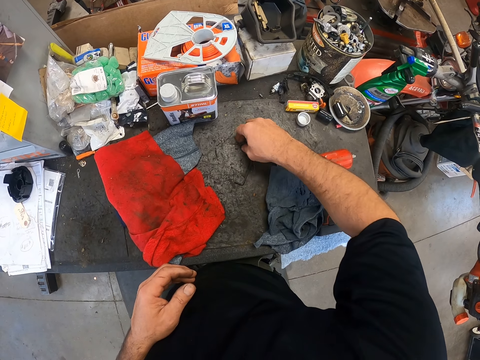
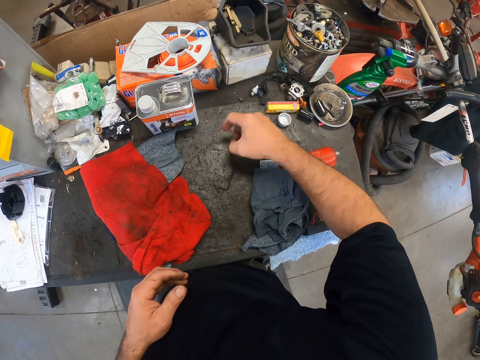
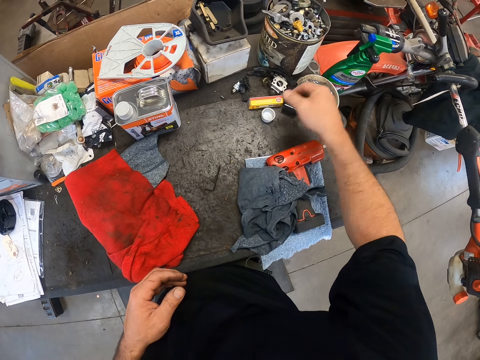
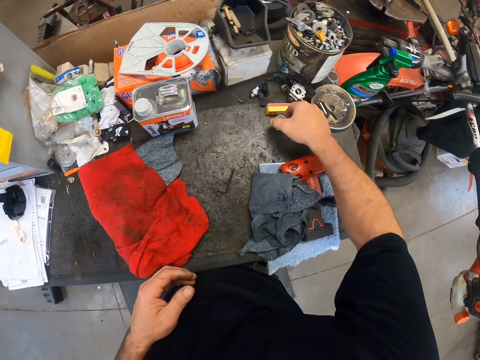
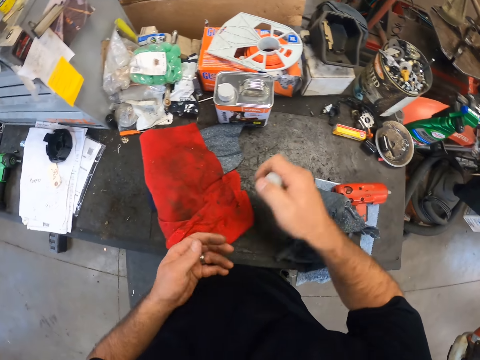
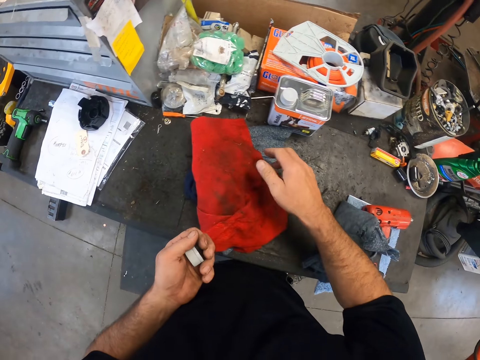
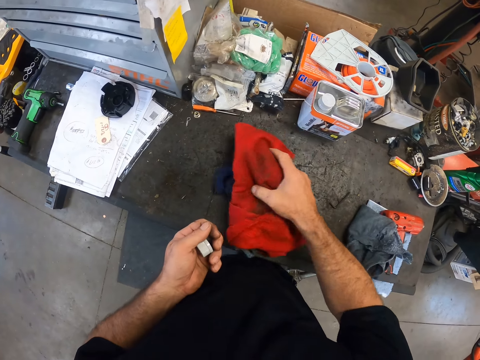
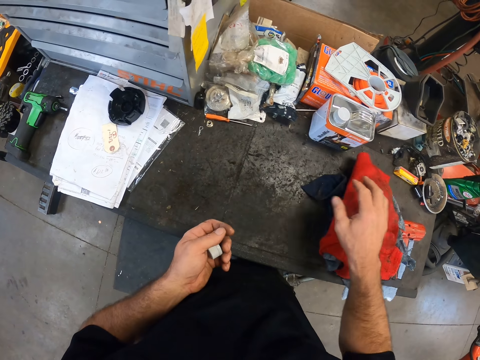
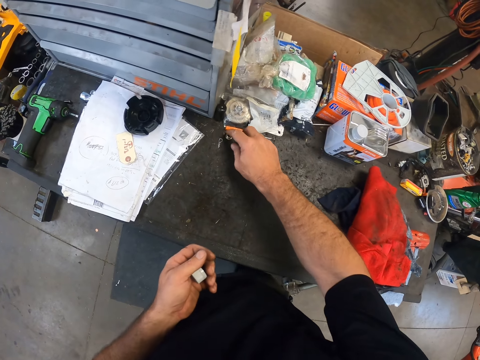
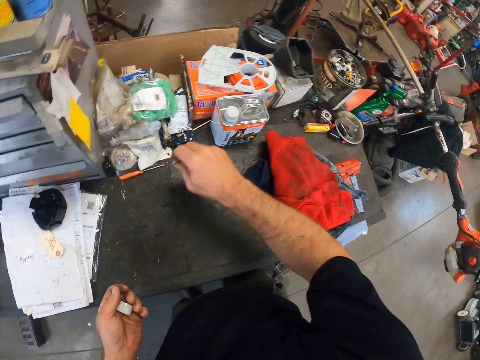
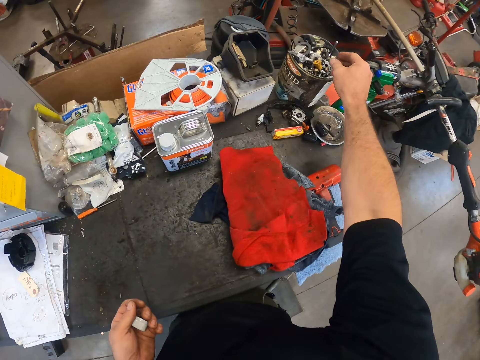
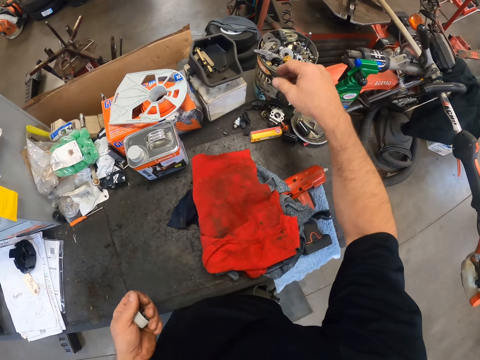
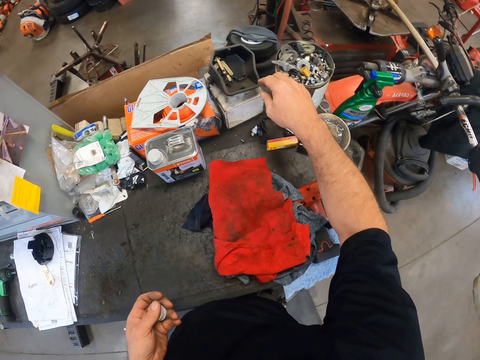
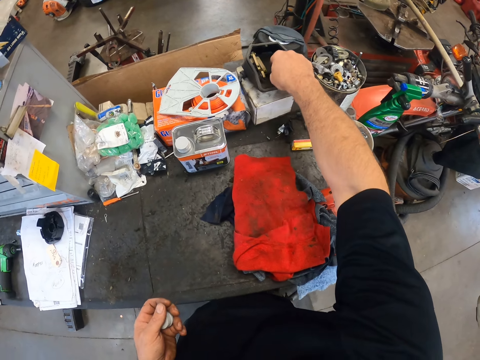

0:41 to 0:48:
The camera wearer picks up a cover from the table with his right hand. He passes the cover from right to left hand. He shifts a red cloth to the right side of the table with his right hand. He moves a small nut on the table with his right hand. He drops the nut in his right hand into the container of tools.

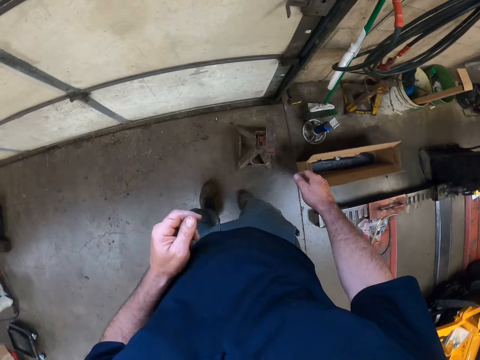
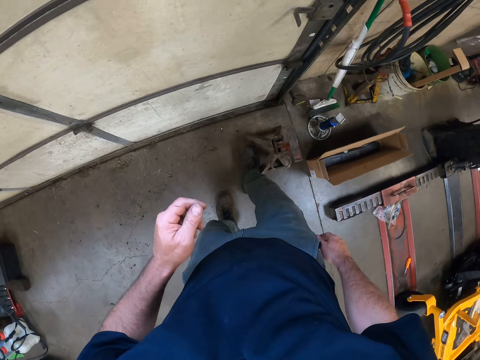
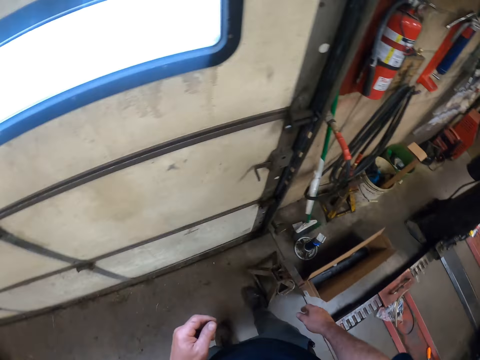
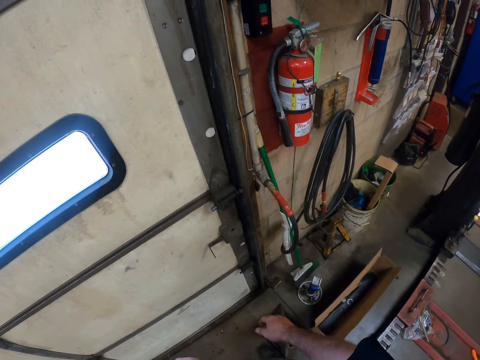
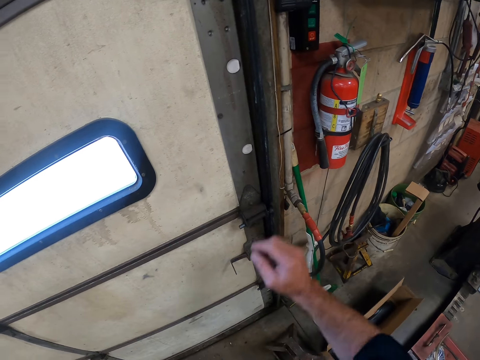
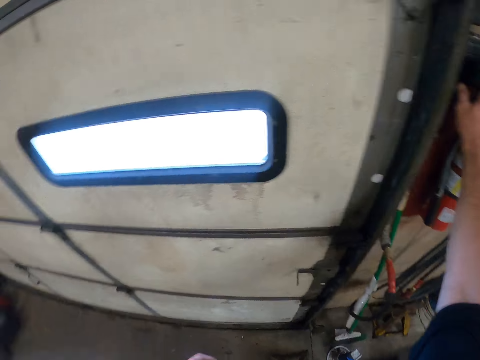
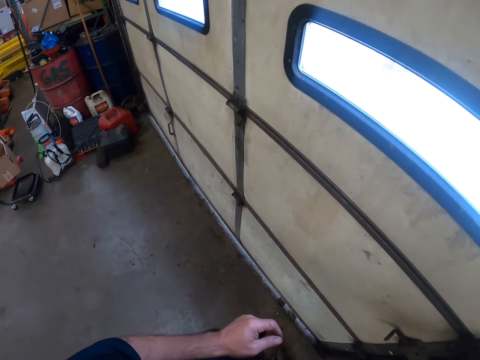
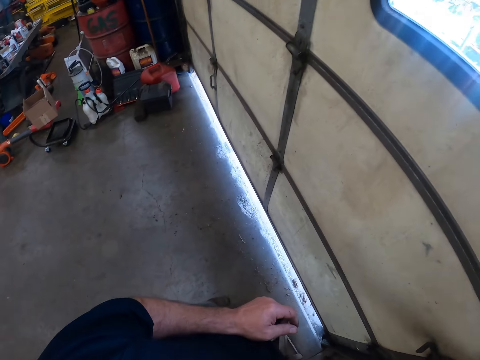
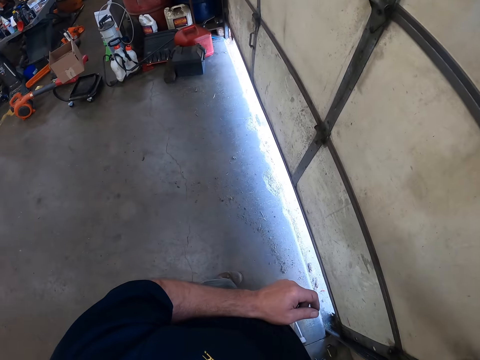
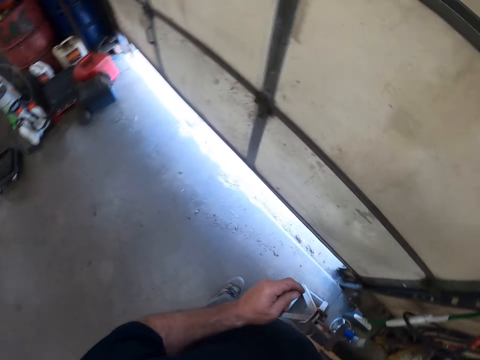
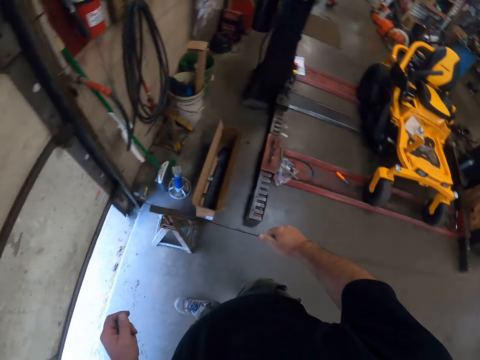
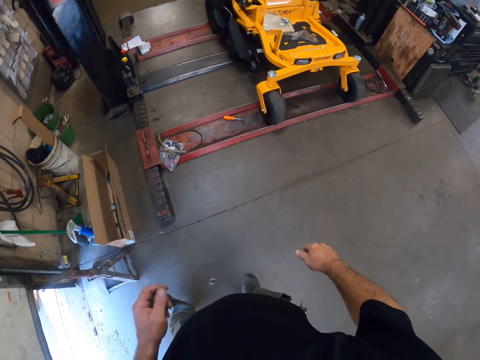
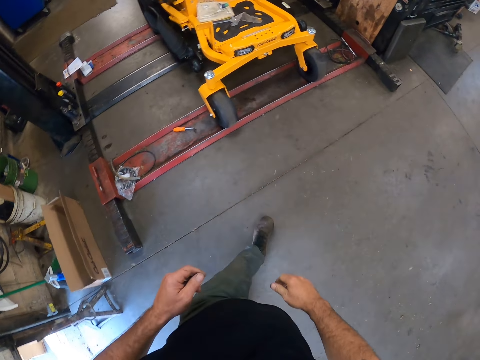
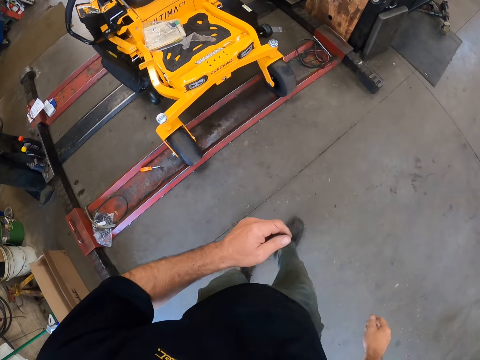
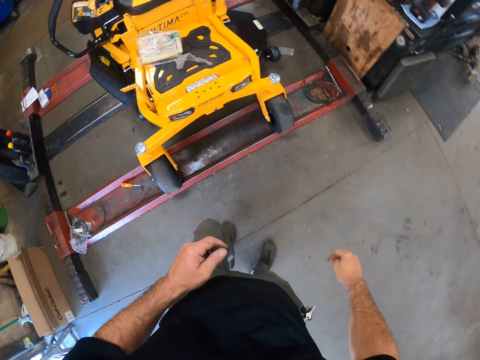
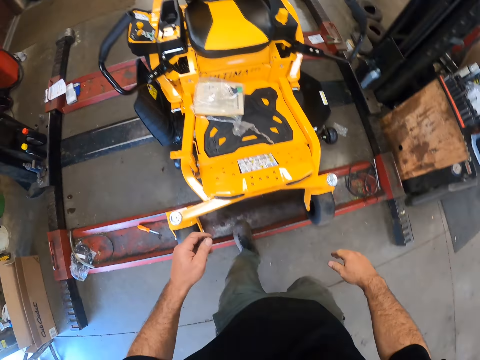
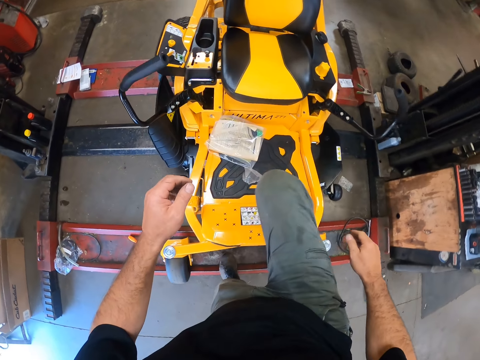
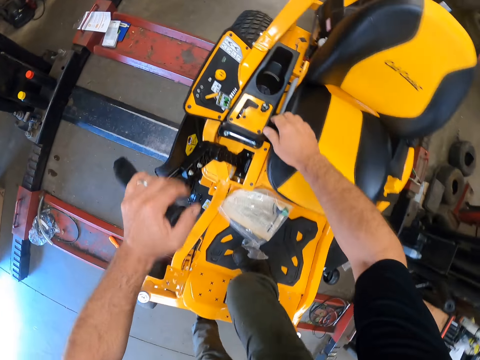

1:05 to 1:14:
The camera wearer moves an iron on the floor with his right foot. He presses a button on the wall with his right hand. He opens the garage door. He walks around the garage.

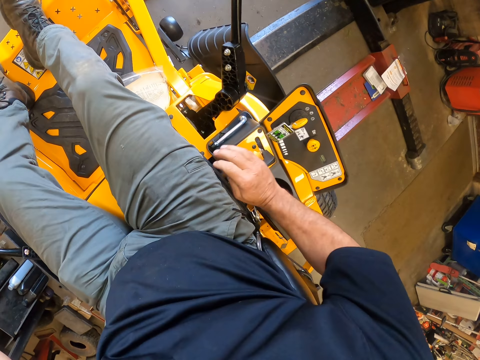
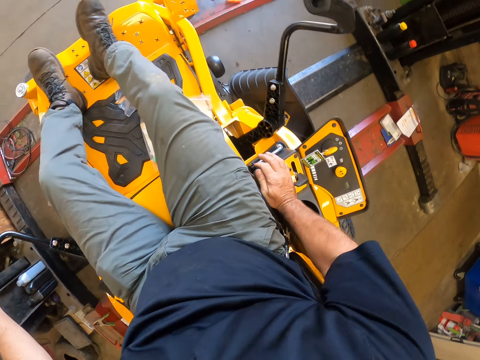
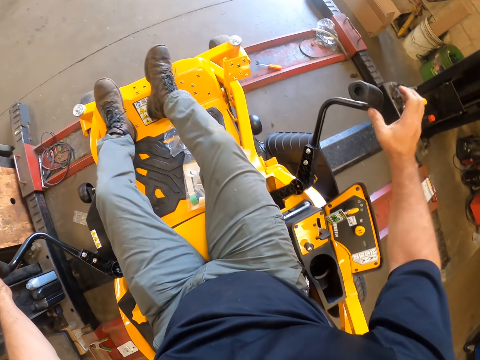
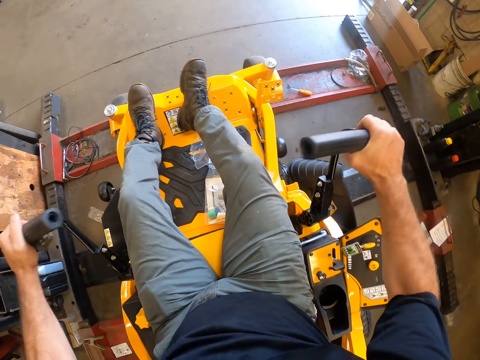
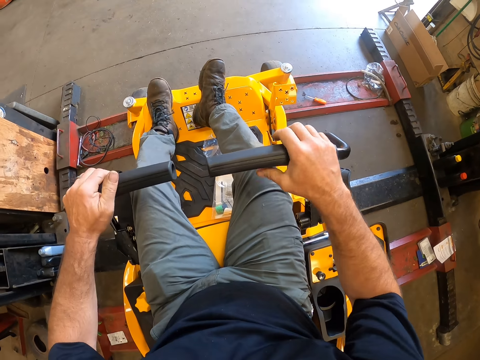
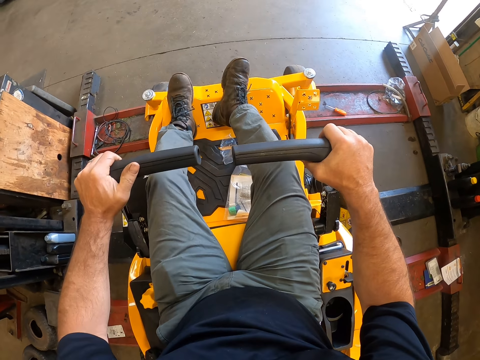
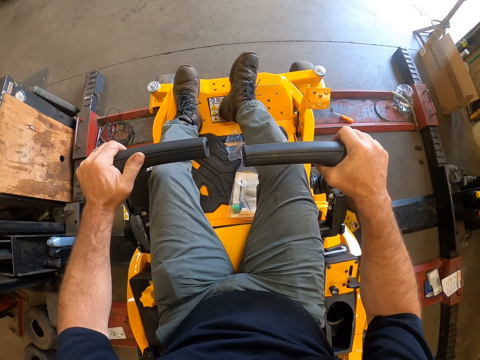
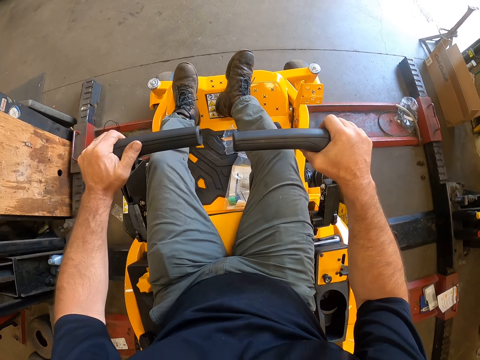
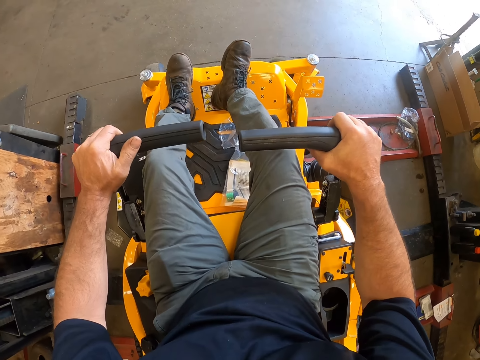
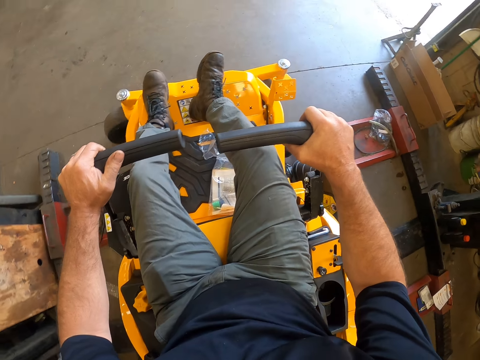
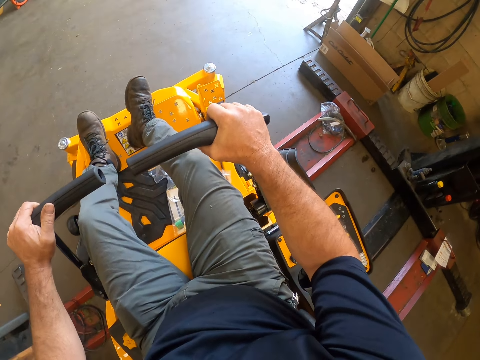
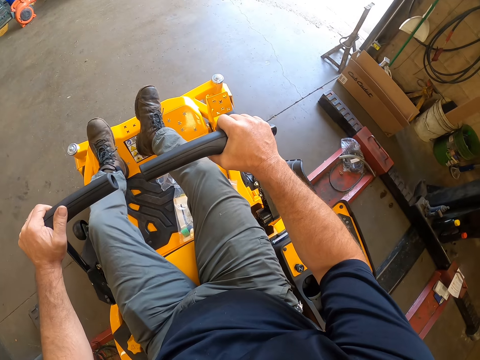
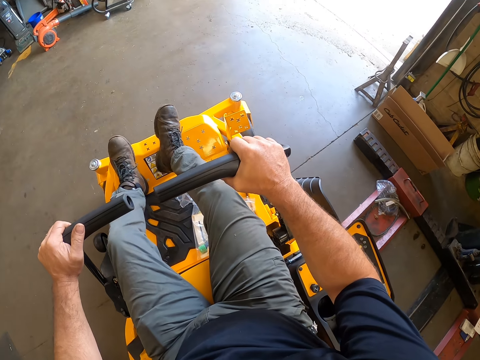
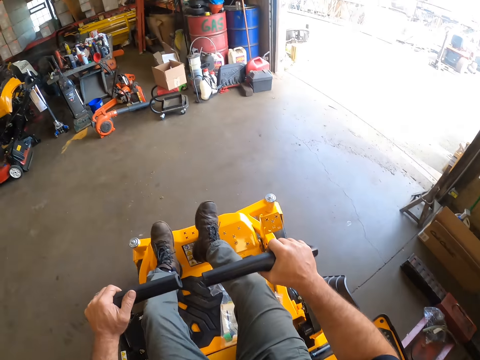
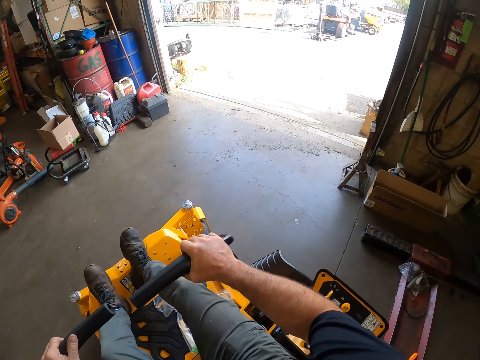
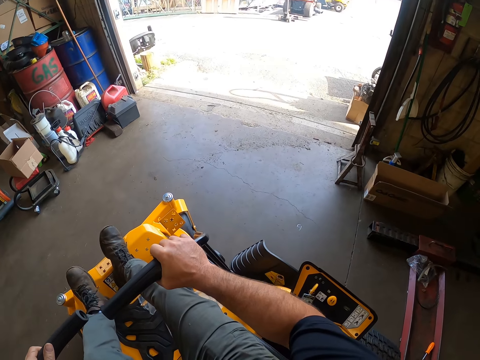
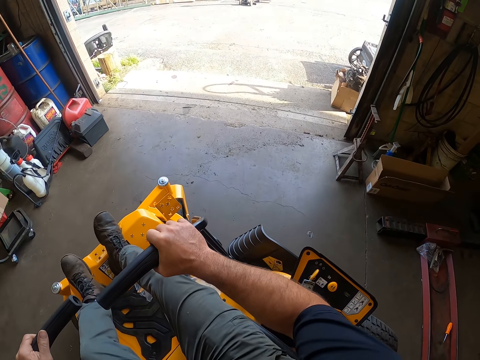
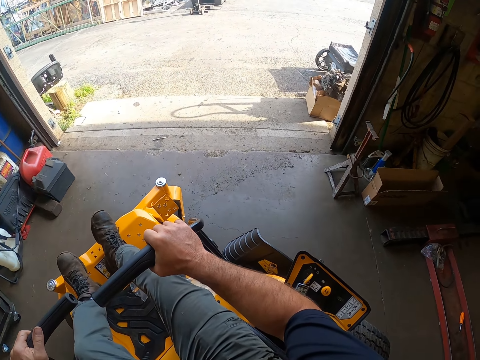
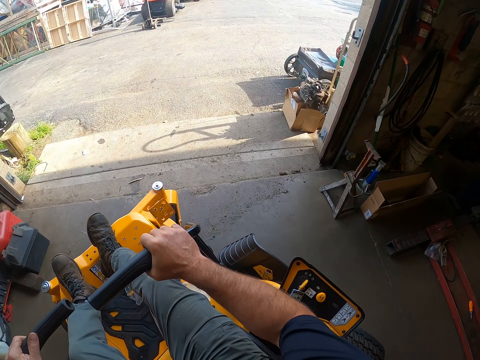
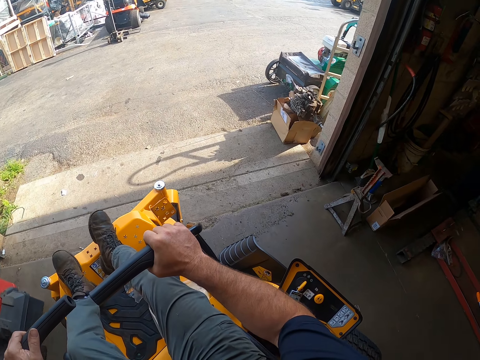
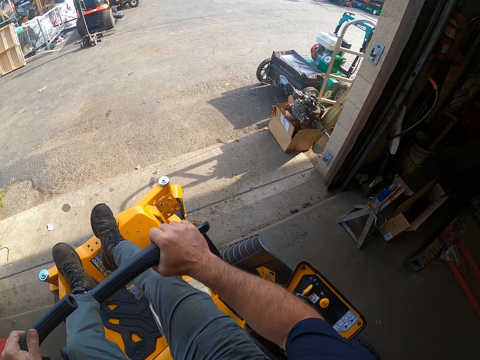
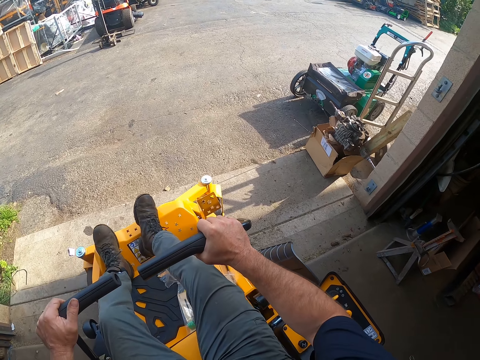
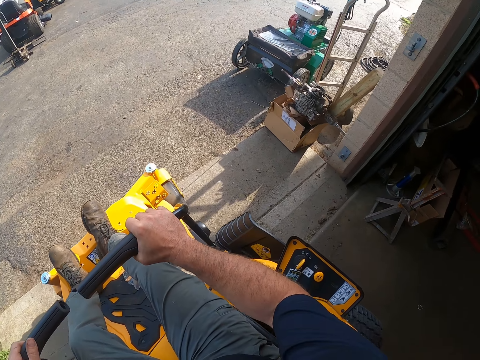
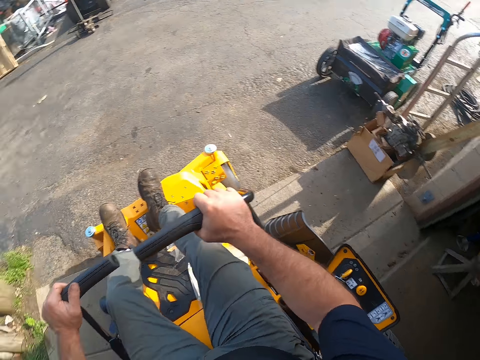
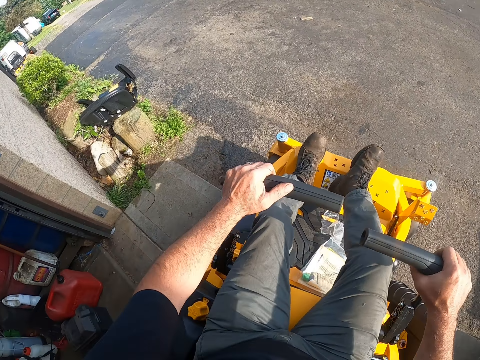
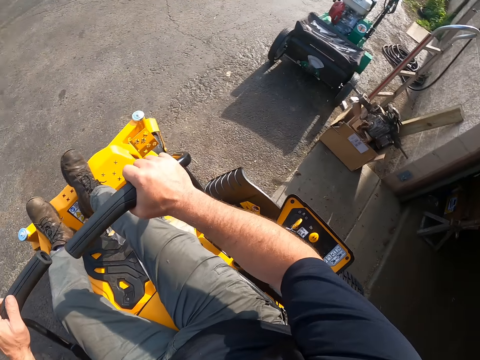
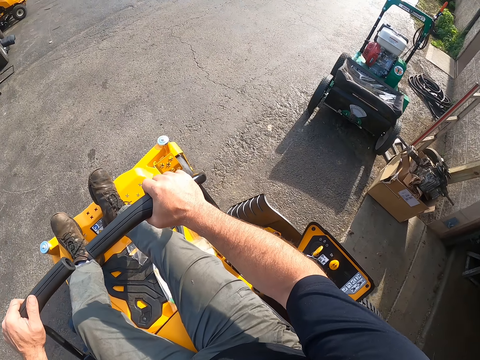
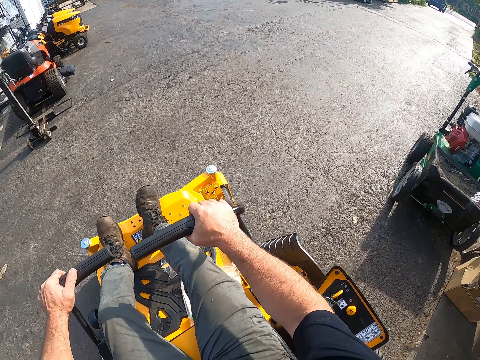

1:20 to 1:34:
The camera wearer pushes a button on the lawn mower with his right hand. He pulls in the steering simultaneously with both hands. He drives the lawn mower outside.
